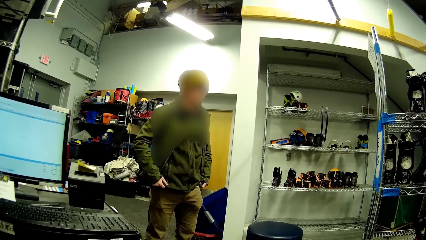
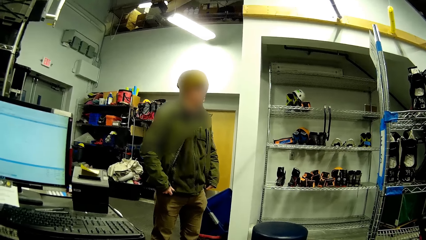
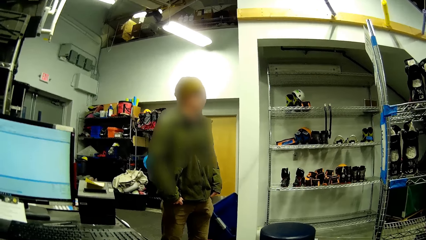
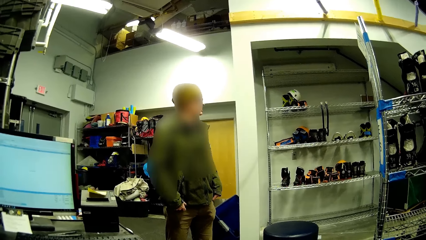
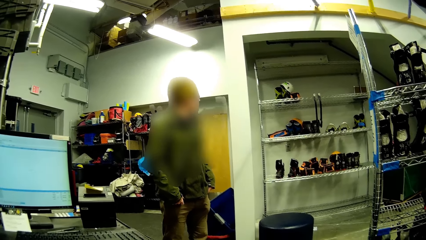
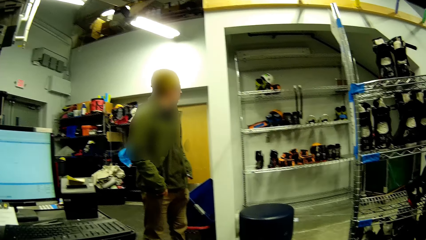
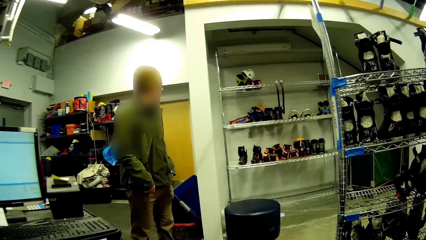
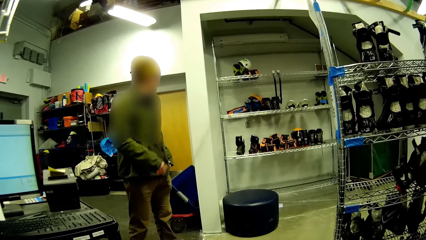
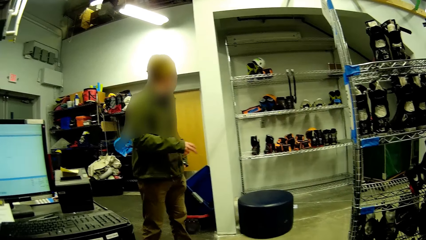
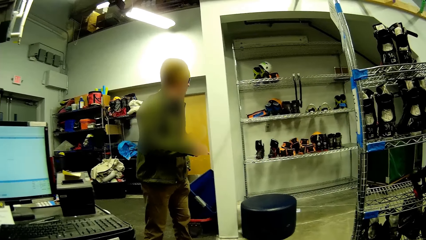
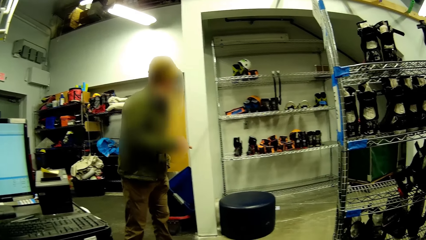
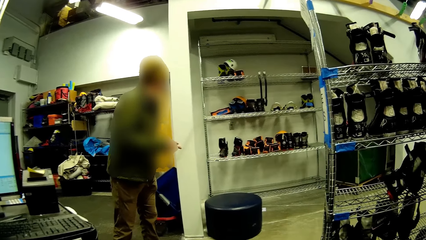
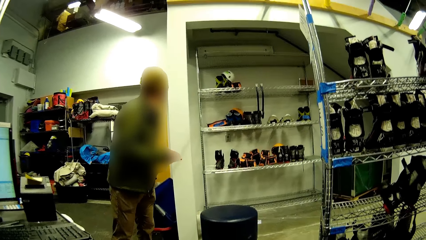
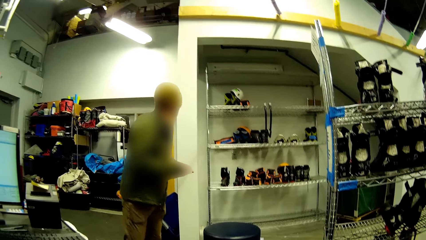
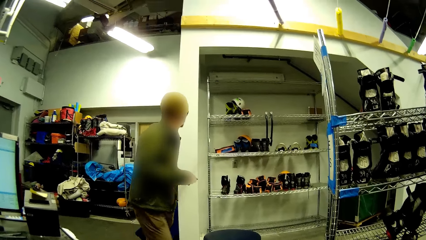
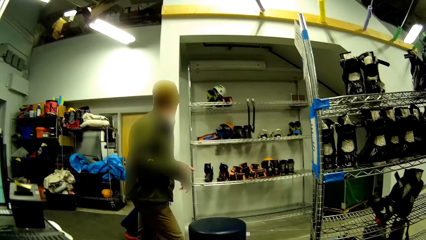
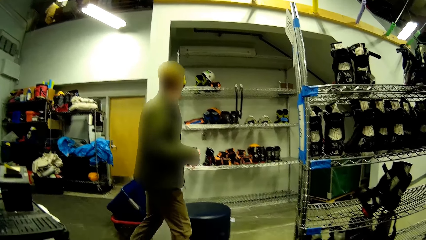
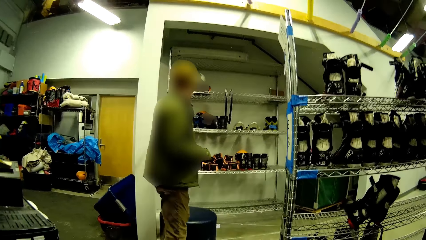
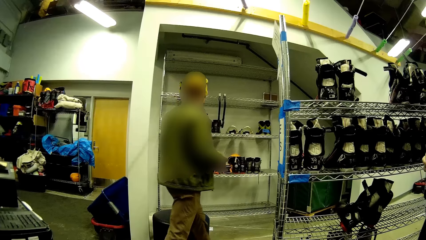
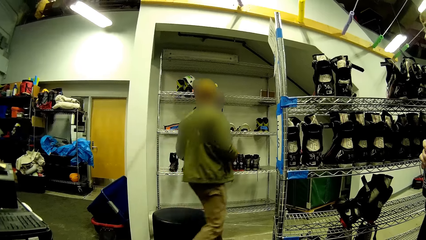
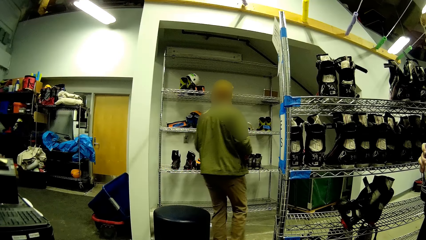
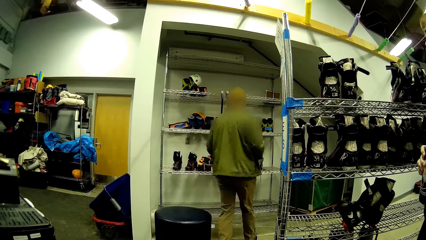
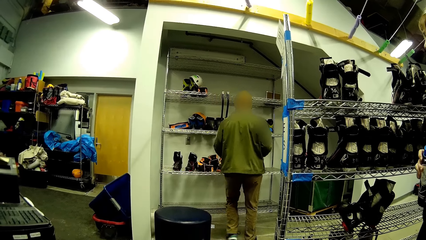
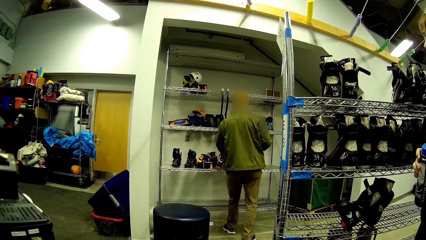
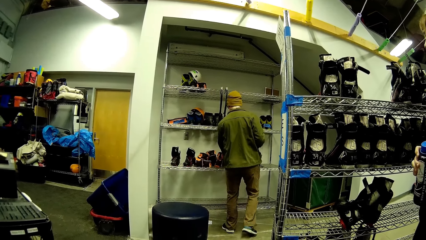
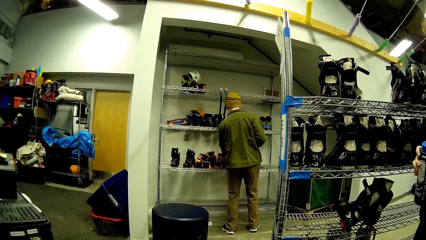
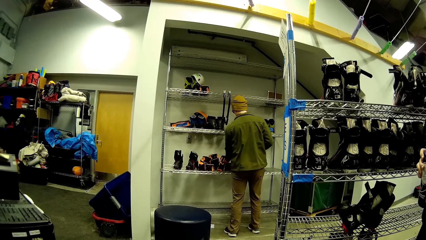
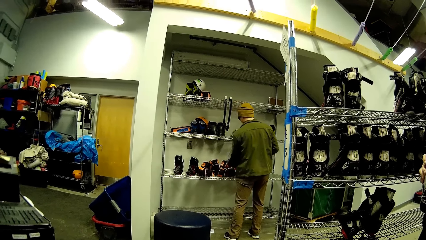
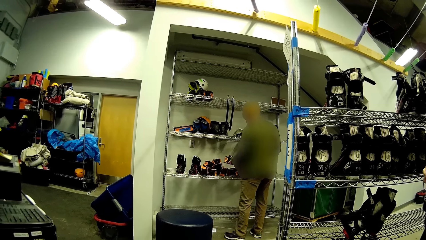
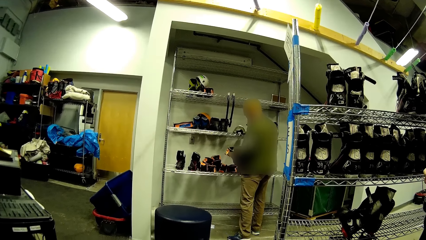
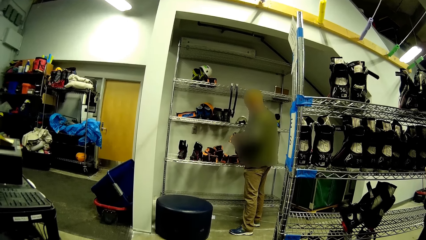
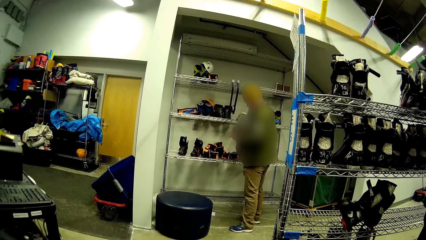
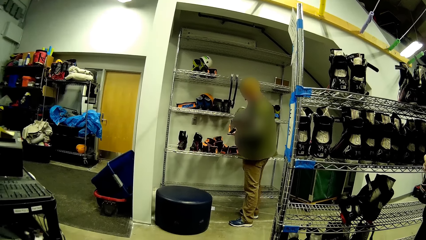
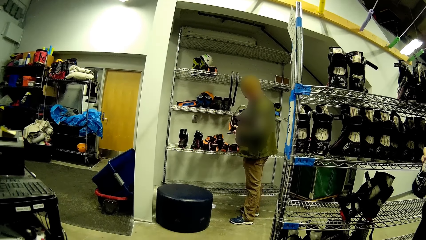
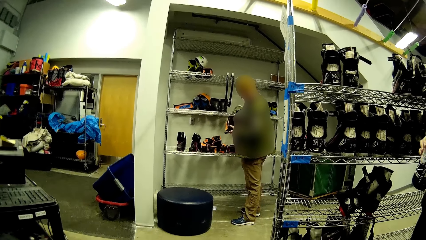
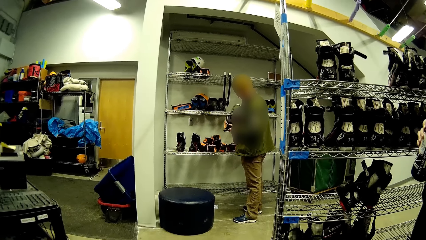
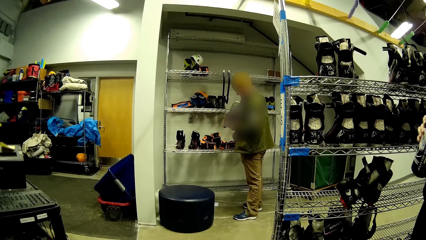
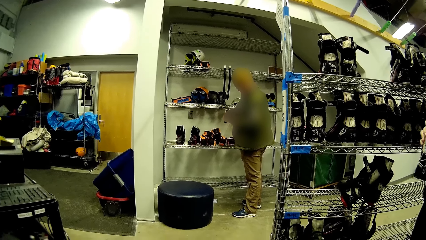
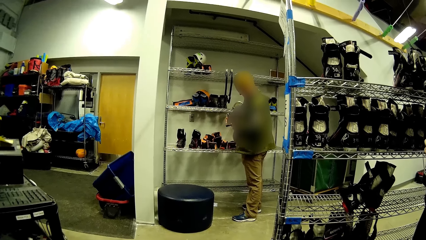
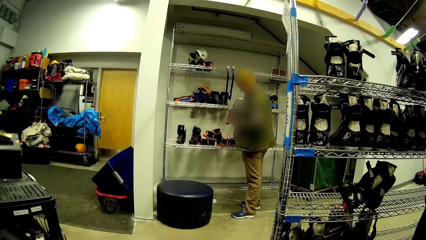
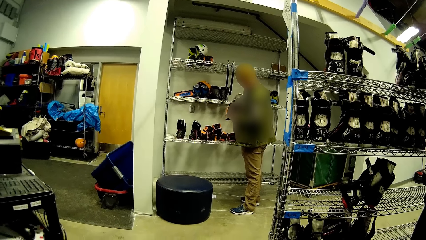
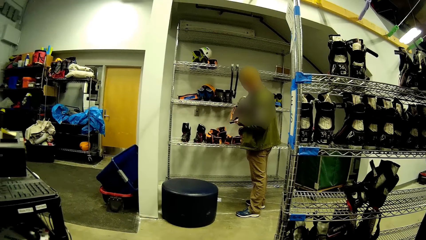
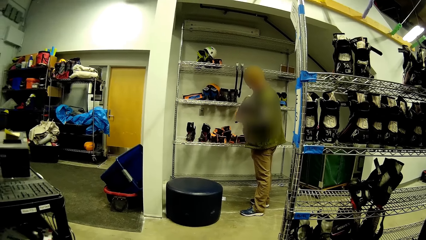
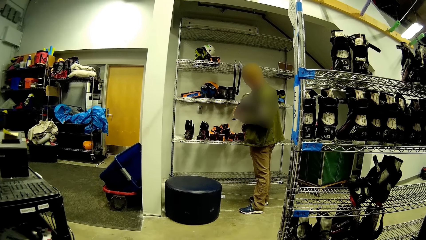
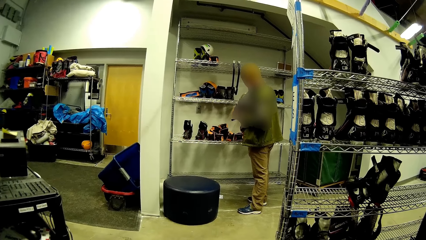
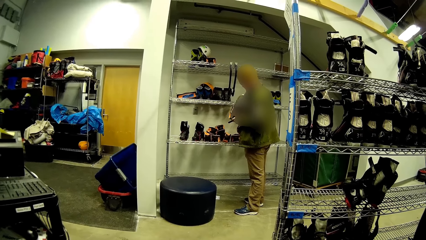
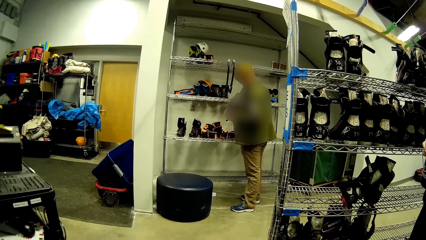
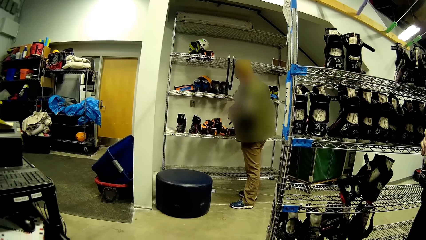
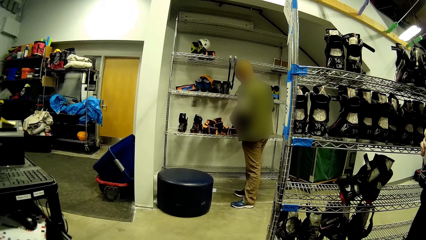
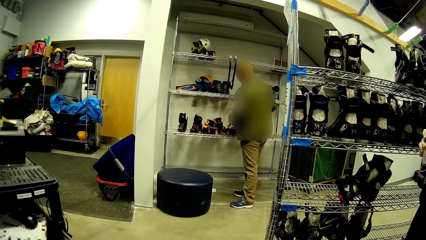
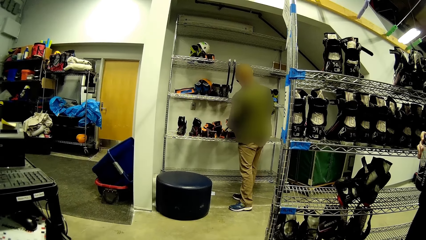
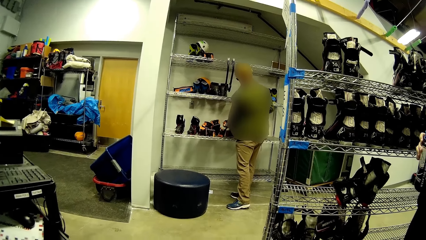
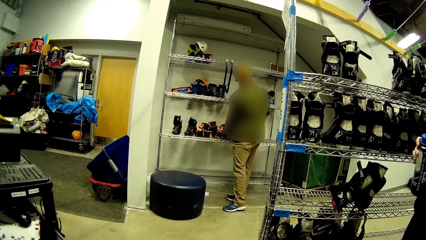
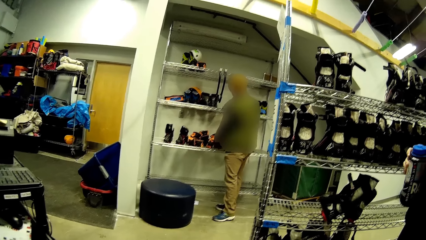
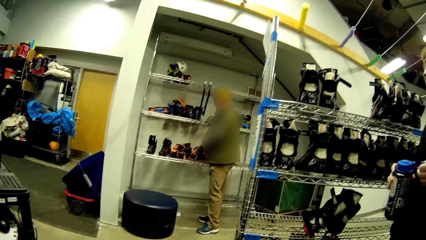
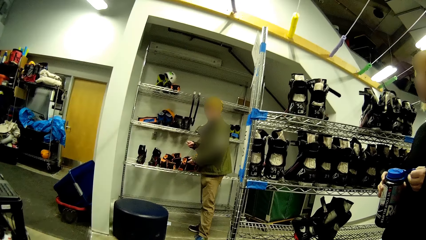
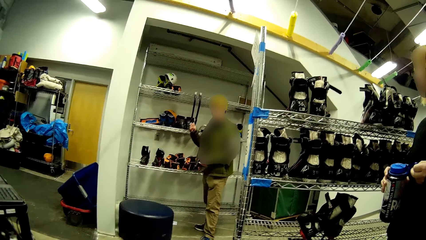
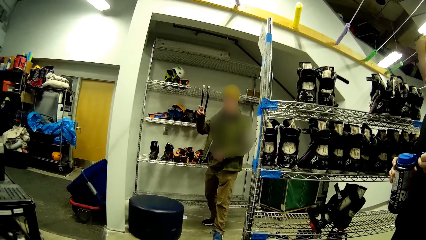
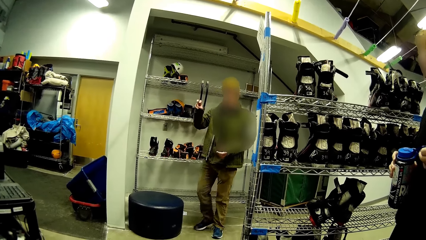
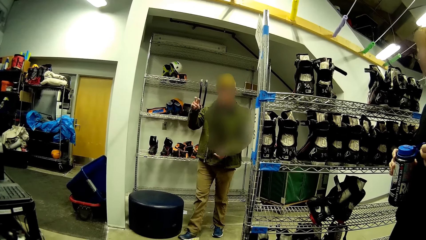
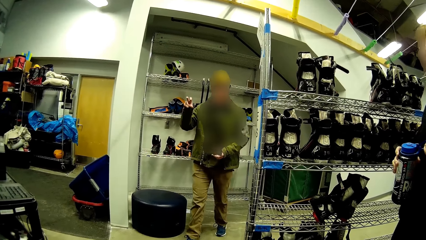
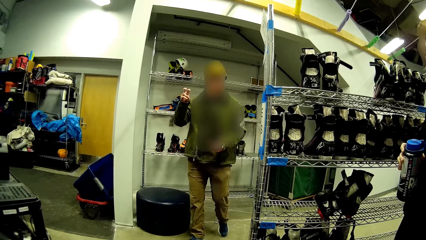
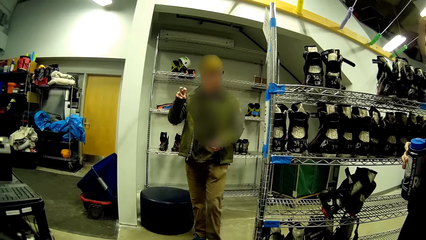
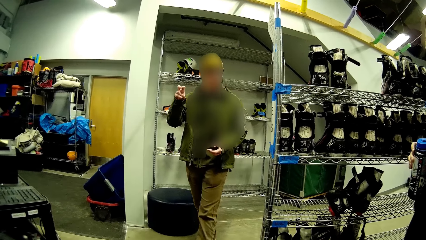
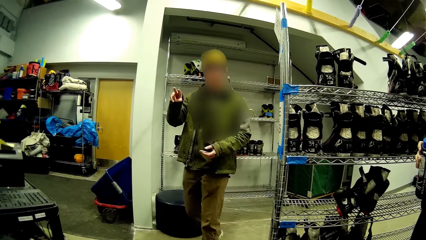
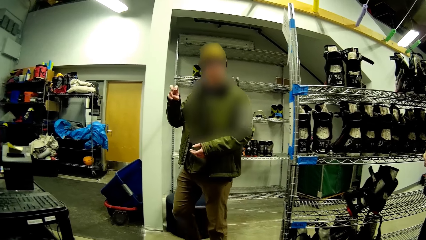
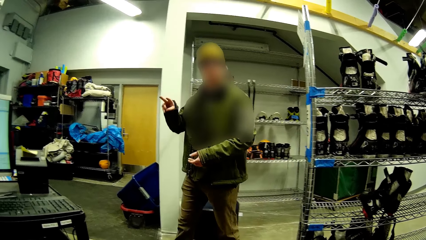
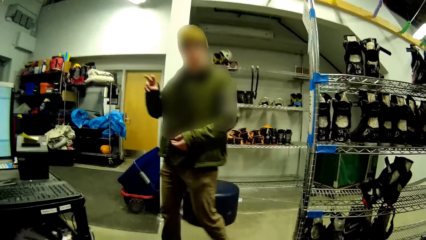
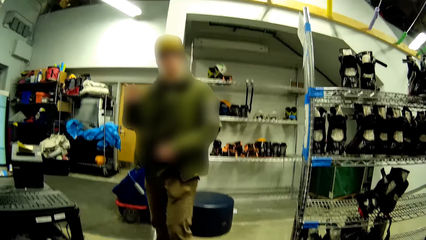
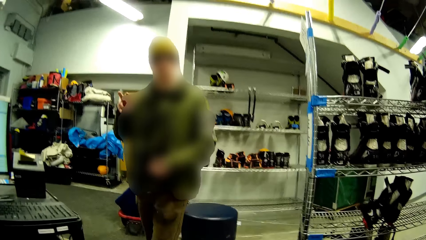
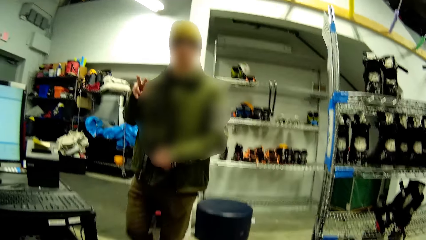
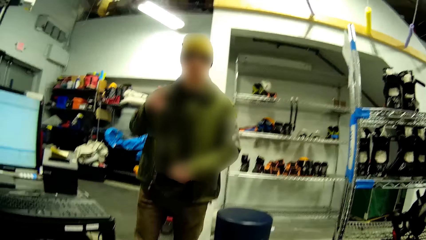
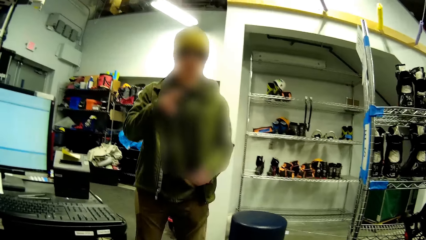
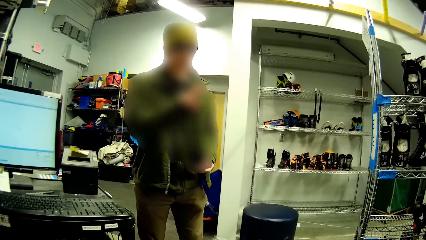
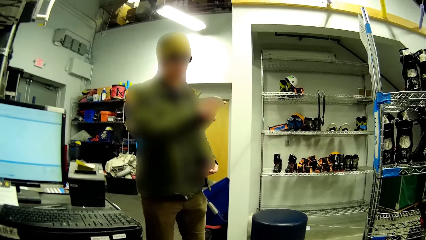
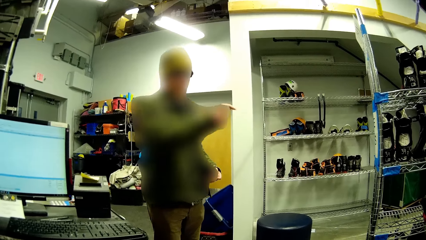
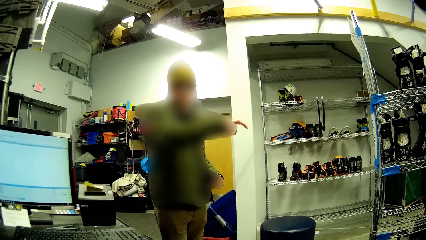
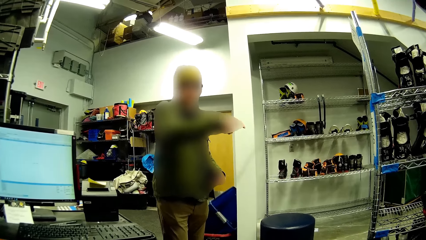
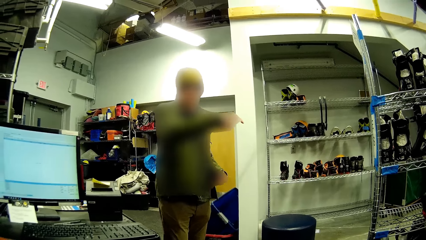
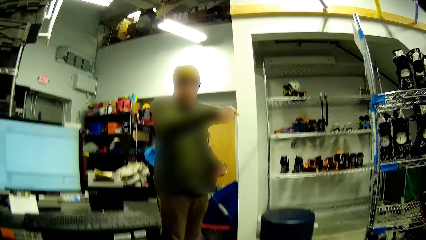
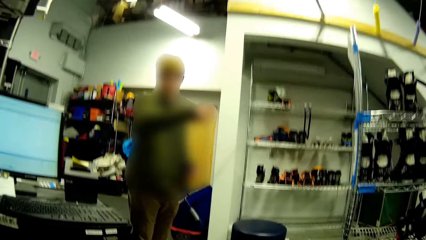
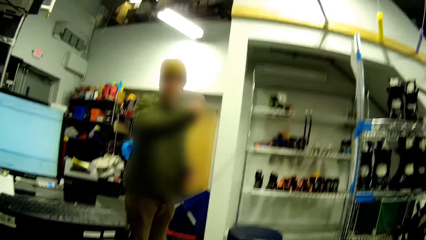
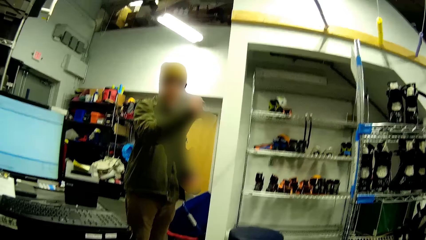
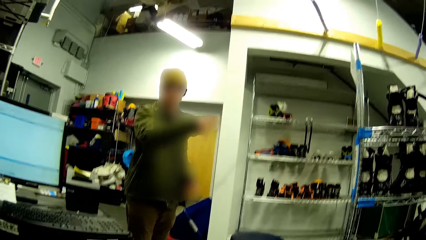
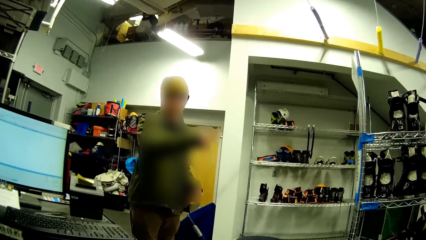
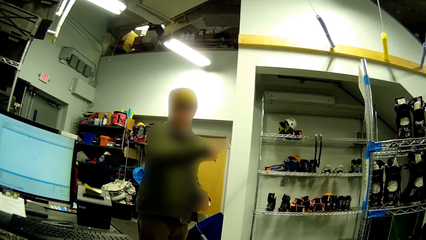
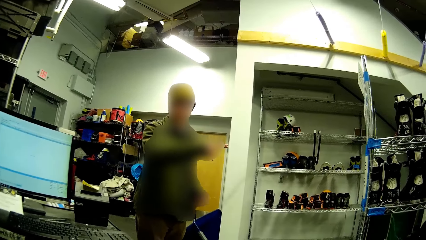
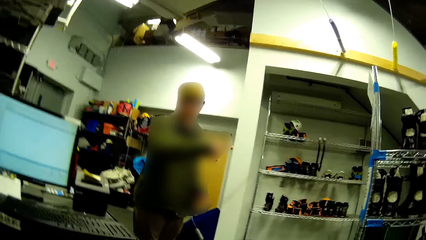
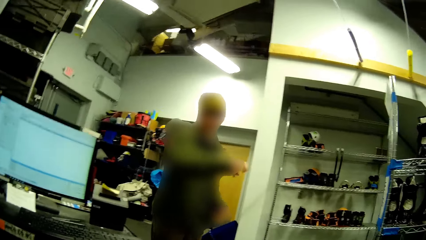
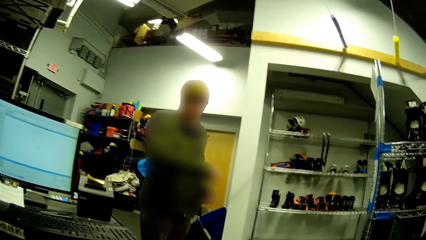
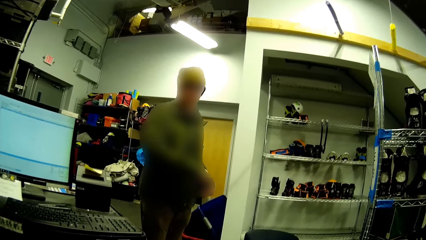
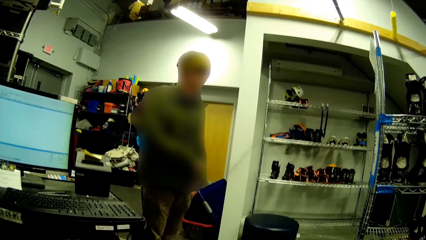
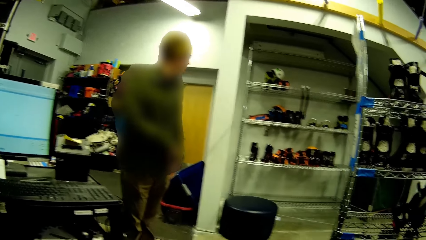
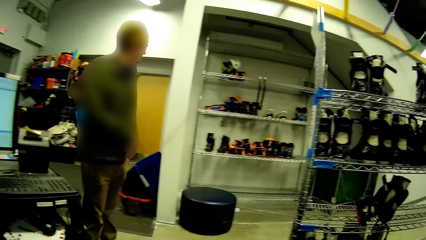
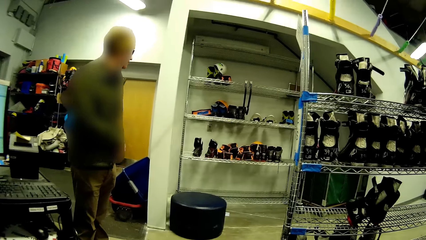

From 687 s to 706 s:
The man walks to the rack. The man touches the shoe boot on the shelf. The man picks up a goggle with his left hand and drops the goggle on the rack with his left hand. The man walks away from the rack and flashes two fingers of his right hand. The man points to the shoe in the shelf.
